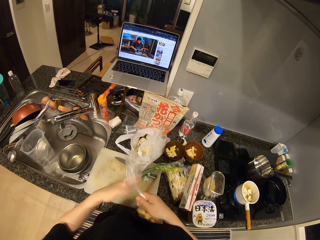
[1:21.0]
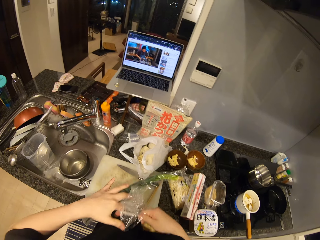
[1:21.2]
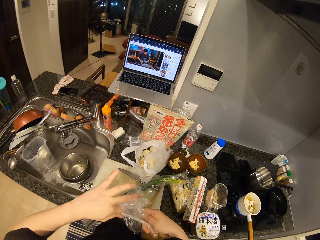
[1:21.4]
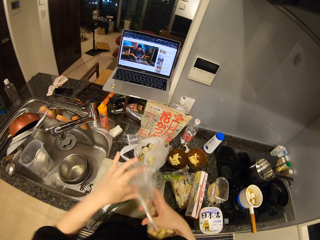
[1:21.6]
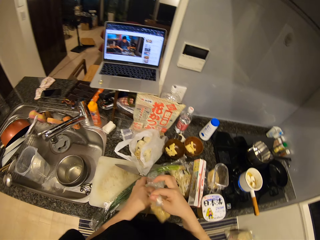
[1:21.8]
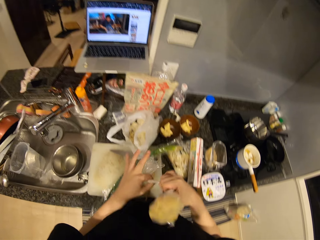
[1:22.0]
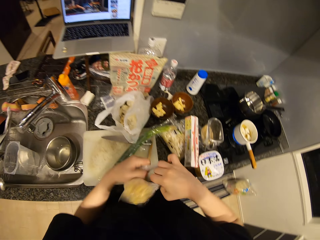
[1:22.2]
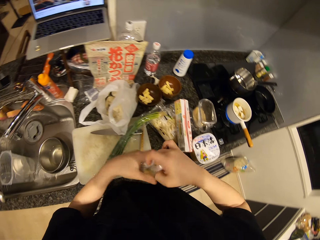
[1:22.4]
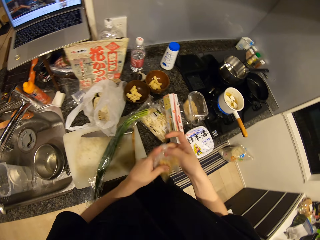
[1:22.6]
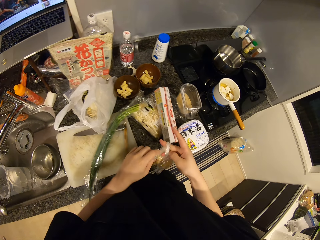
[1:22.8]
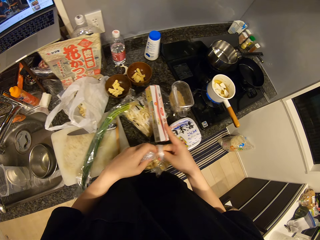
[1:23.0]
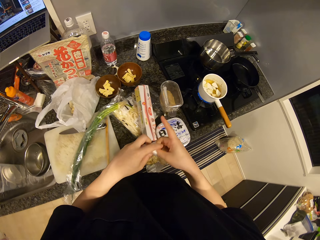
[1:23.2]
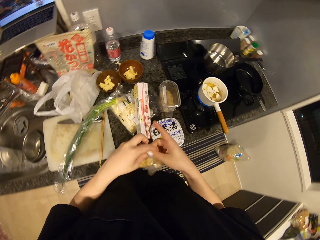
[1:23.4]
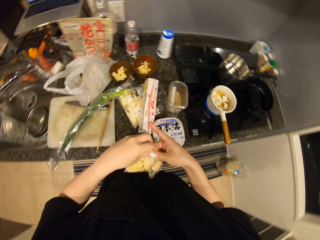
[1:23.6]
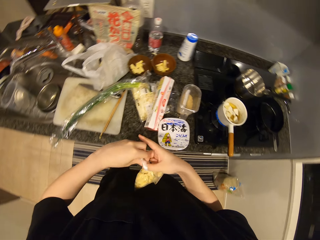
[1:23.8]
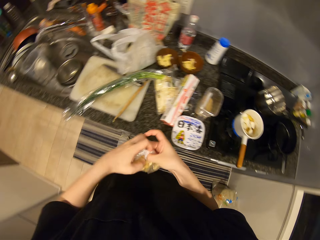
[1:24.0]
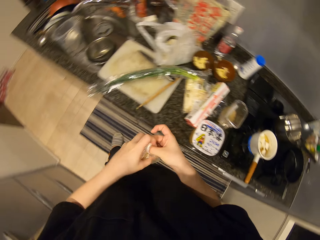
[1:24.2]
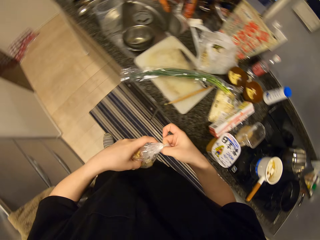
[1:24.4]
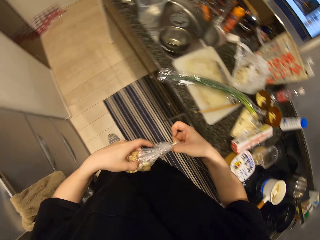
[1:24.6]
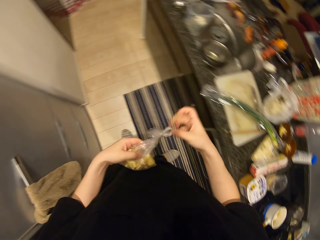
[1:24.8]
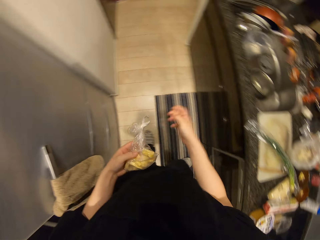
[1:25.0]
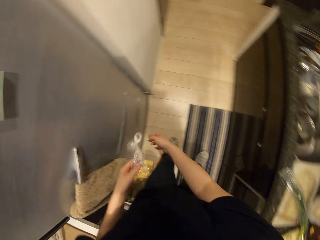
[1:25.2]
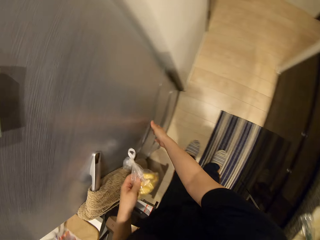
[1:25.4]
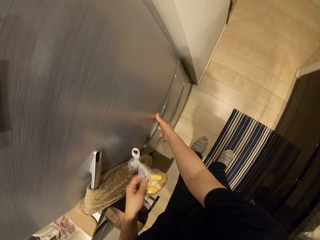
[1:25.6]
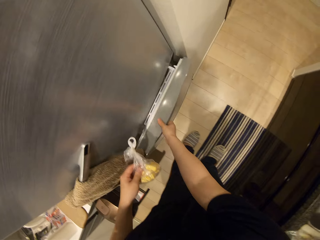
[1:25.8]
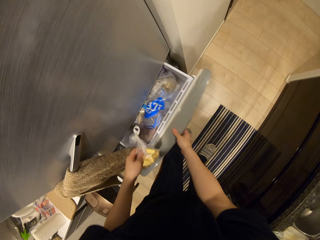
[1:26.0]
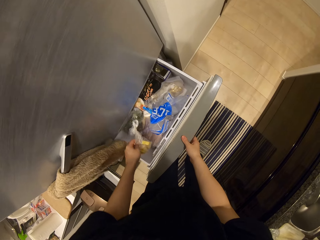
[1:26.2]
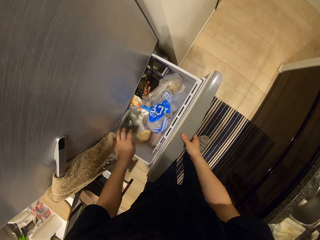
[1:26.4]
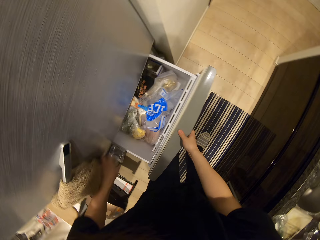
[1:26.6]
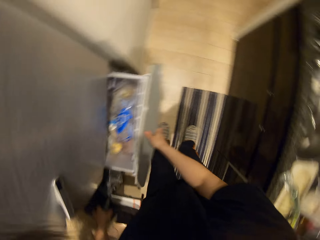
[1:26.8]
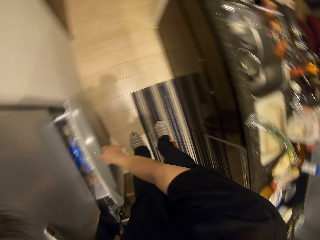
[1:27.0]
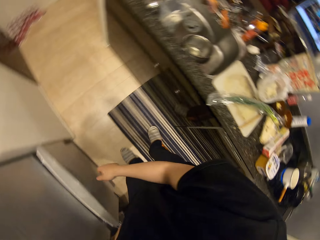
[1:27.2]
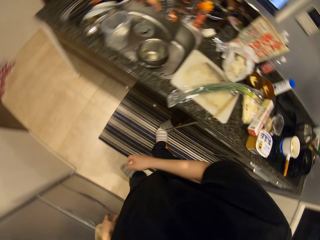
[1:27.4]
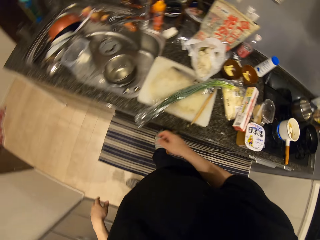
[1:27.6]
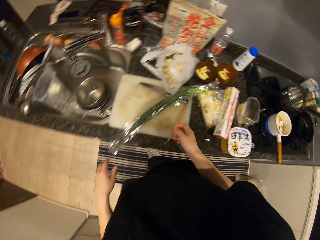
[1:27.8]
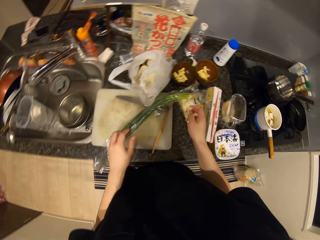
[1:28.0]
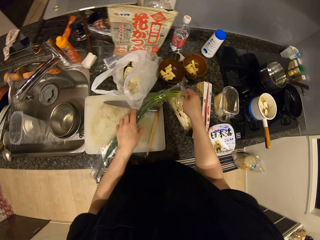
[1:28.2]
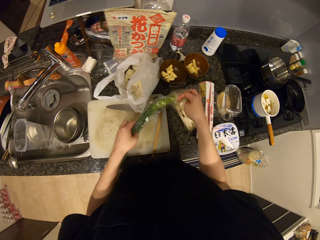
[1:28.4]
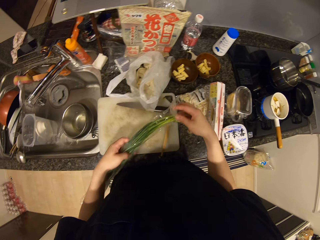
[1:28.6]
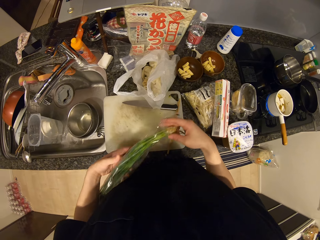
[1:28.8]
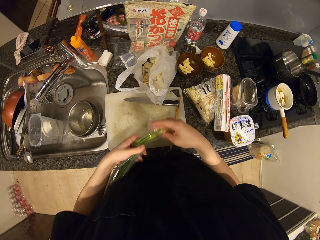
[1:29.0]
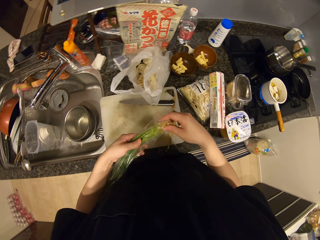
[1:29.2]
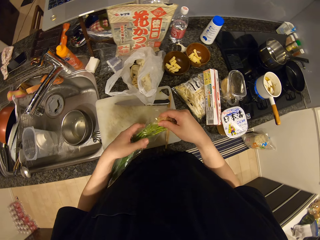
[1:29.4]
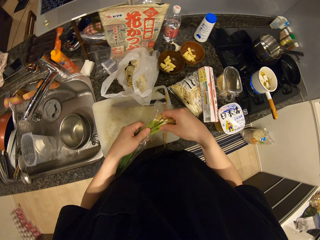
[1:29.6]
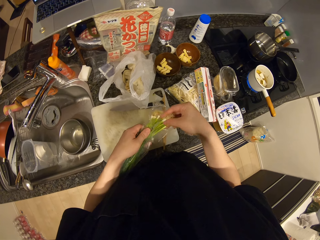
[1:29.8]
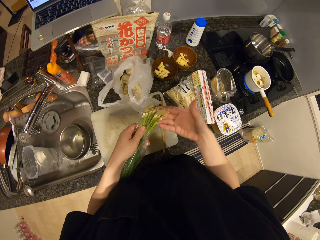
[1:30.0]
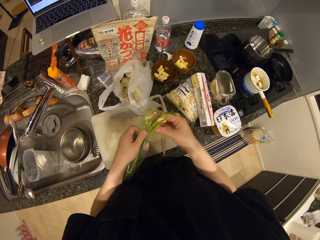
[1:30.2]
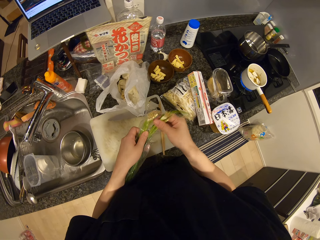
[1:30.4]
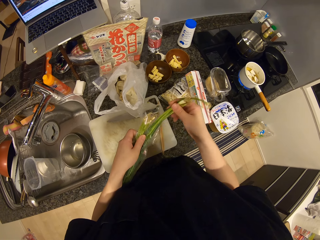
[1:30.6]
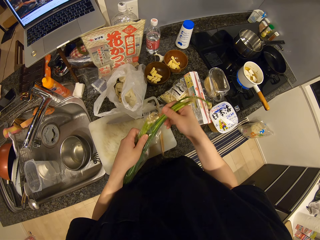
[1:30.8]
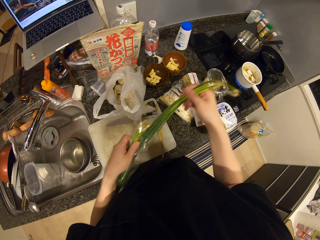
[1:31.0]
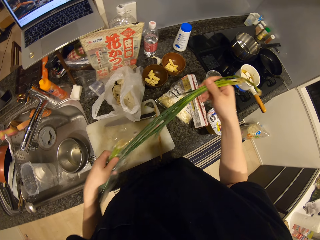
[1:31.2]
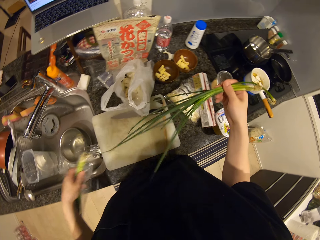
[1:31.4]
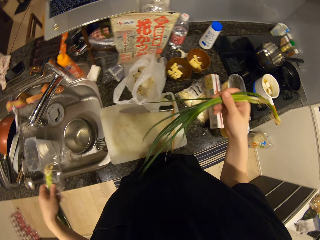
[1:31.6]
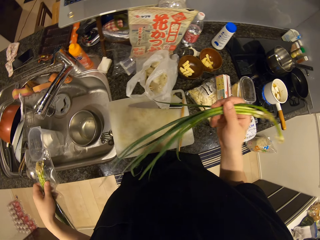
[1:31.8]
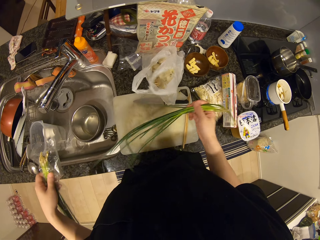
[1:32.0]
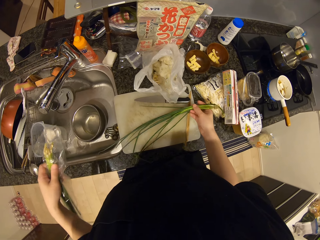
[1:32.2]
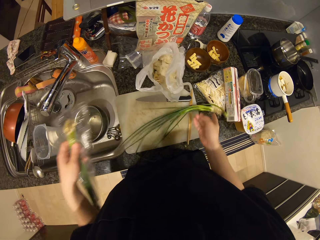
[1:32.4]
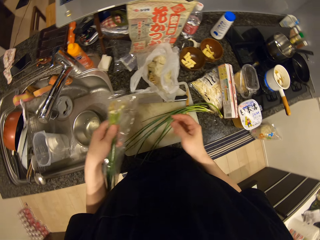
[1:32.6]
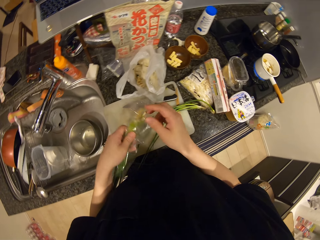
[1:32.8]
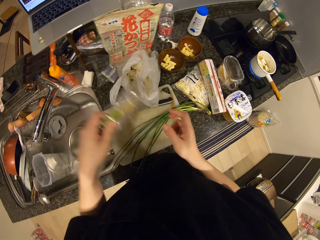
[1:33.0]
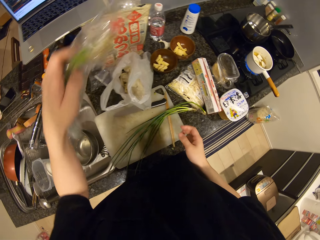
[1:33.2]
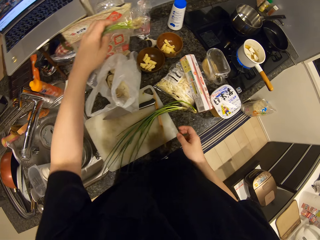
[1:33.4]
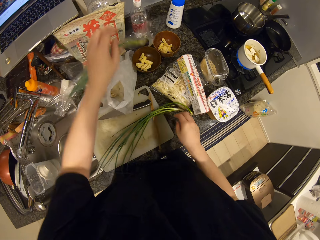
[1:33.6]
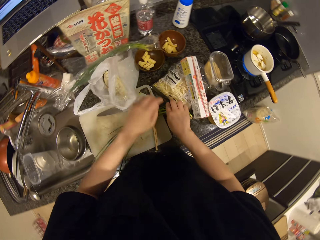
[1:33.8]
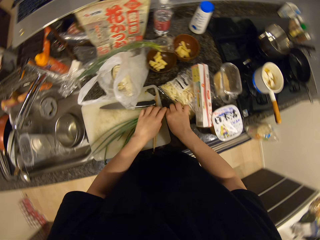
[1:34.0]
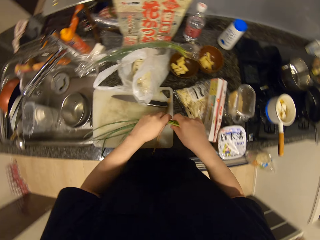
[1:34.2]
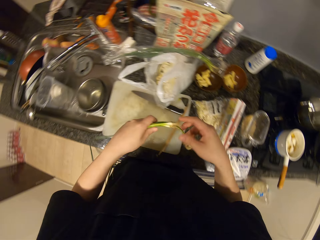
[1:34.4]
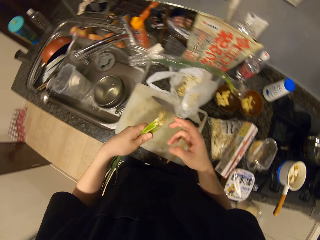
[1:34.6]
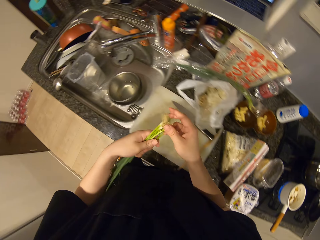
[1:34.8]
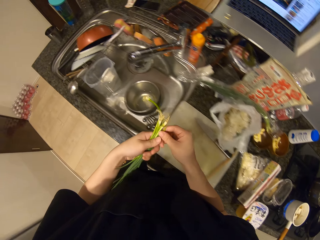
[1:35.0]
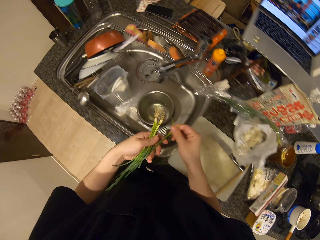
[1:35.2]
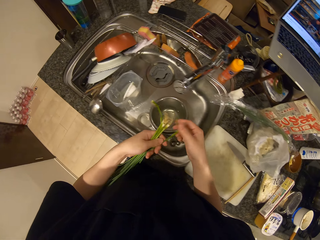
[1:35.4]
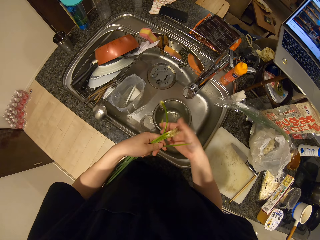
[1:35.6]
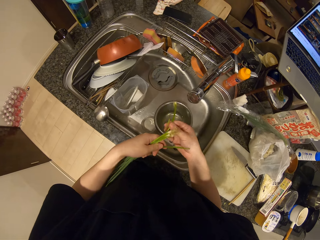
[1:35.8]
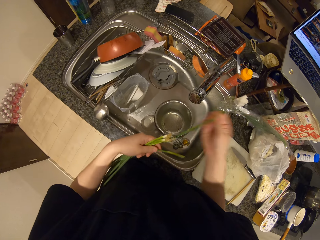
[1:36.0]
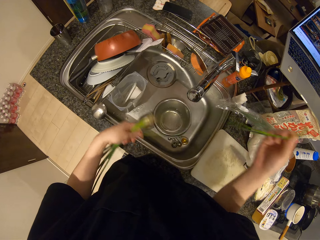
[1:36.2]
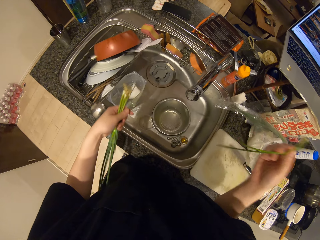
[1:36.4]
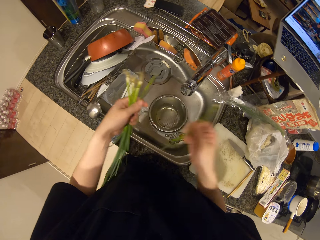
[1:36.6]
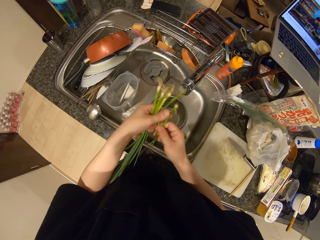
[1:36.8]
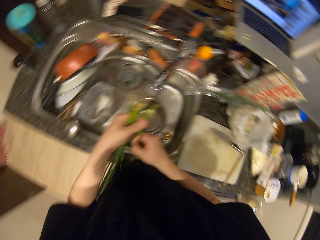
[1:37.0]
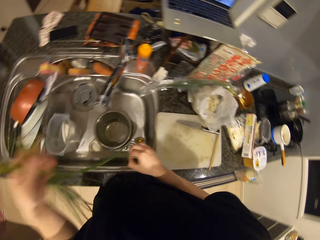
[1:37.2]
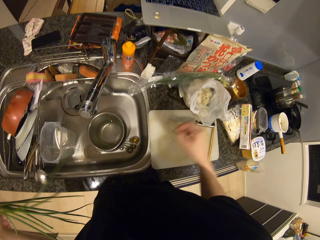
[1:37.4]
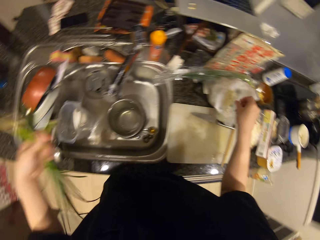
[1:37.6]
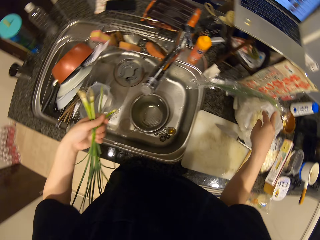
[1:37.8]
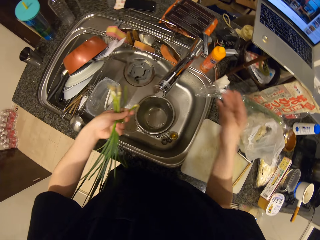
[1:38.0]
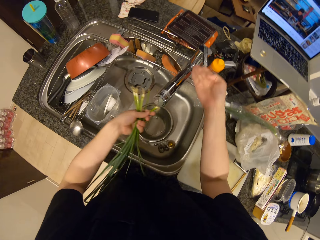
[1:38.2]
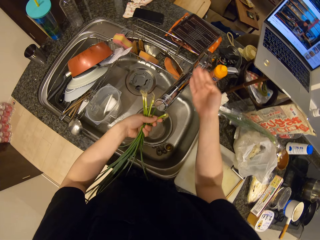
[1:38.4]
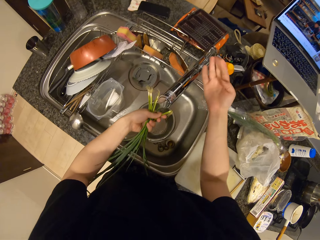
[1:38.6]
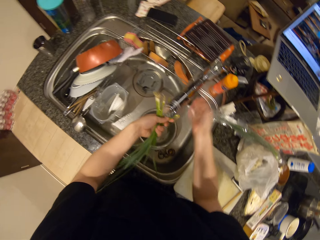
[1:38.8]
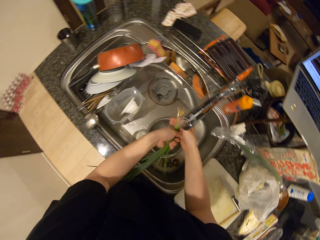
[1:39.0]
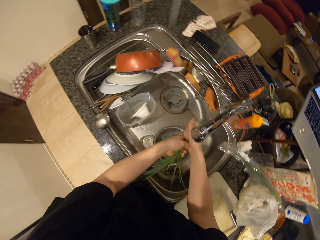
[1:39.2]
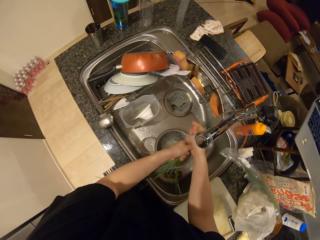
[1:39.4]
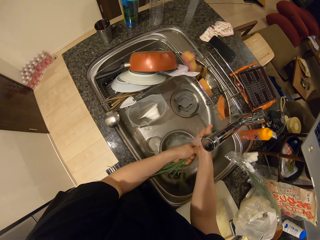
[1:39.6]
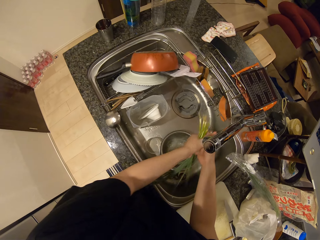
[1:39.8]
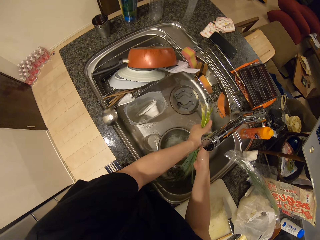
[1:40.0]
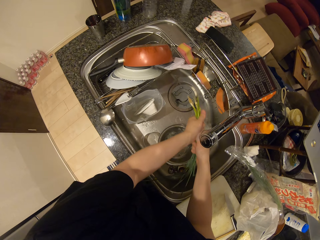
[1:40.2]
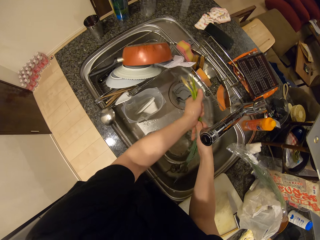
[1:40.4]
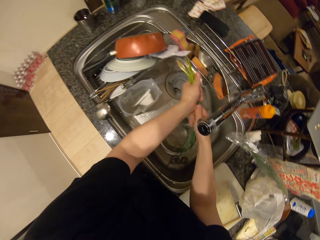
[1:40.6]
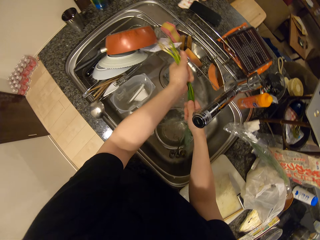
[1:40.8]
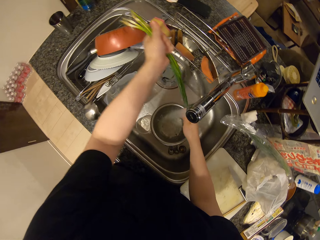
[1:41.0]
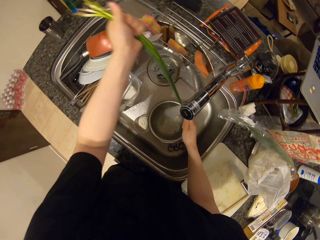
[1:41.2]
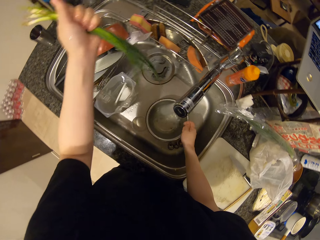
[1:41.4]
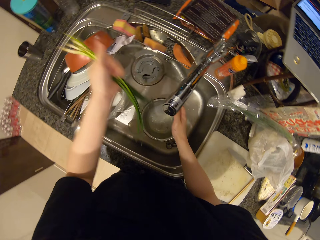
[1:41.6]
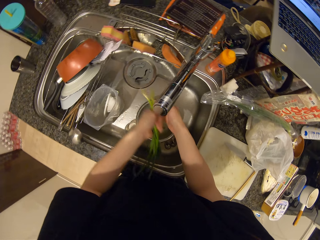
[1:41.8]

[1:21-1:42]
The camera wearer ties the paper. They open the drawer, open the fridge, drop the pack of garlic in the fridge and close the fridge. They remove the spring onion from the pack. They open the paper of onions. They place the spring onion on the chopping board. They take out the onions. They drop the pack of spring onion aside. They pick up the spring onions. They align the onions. They open the water tap. They rinse the spring onion.
